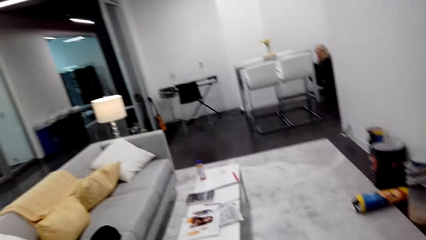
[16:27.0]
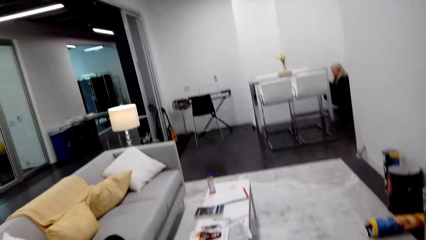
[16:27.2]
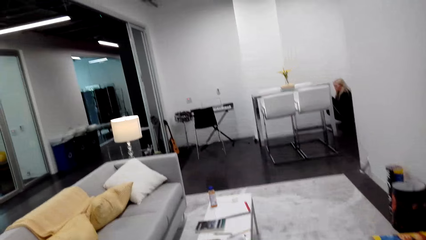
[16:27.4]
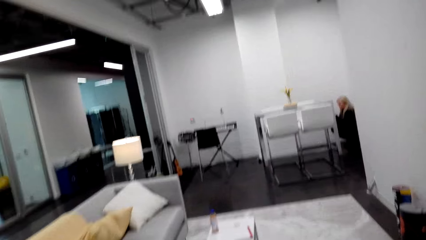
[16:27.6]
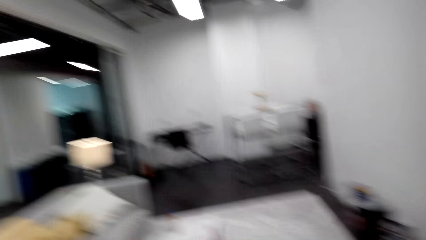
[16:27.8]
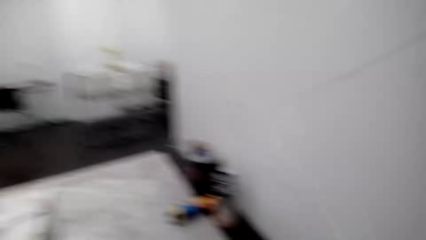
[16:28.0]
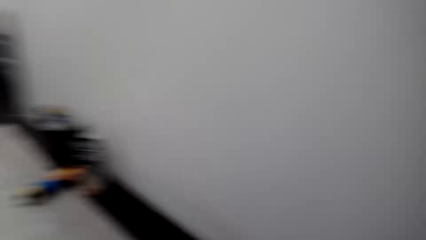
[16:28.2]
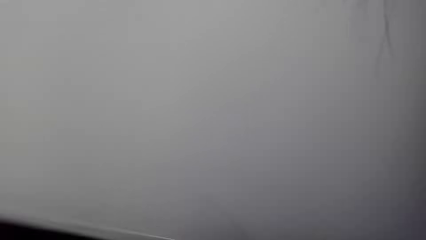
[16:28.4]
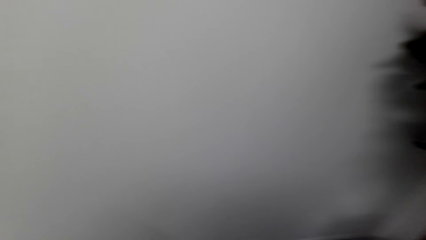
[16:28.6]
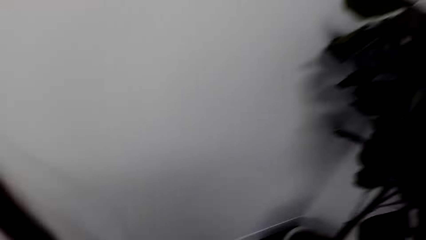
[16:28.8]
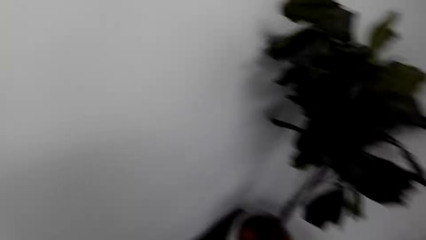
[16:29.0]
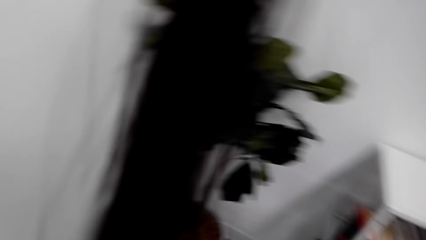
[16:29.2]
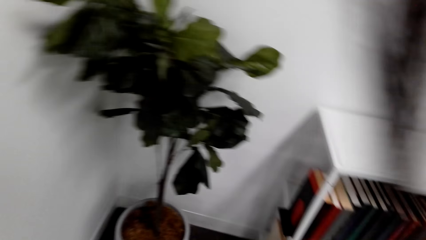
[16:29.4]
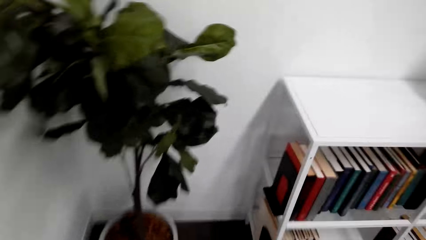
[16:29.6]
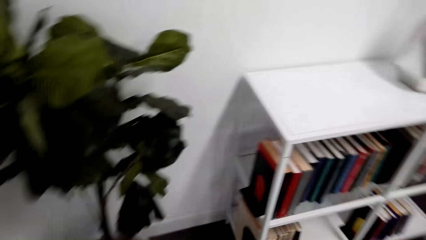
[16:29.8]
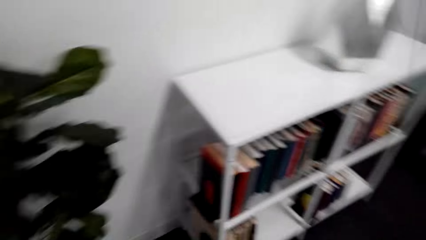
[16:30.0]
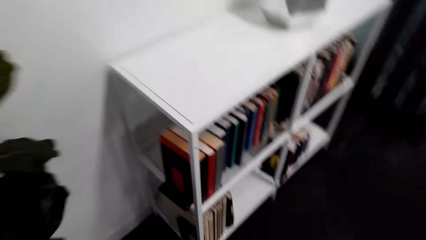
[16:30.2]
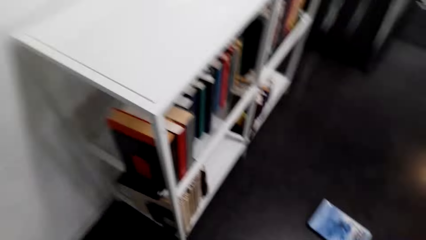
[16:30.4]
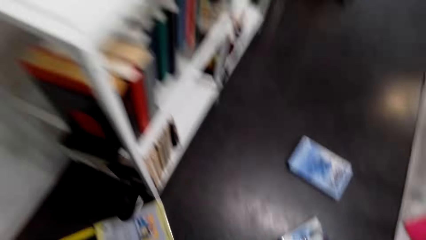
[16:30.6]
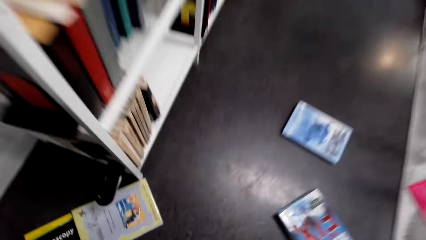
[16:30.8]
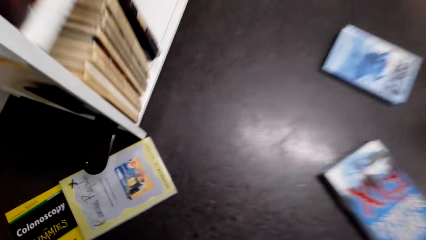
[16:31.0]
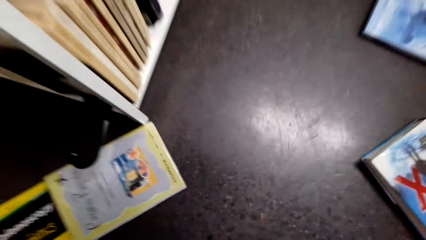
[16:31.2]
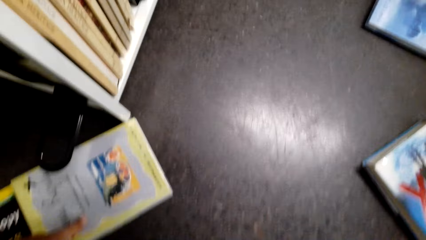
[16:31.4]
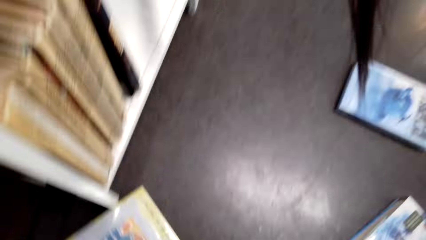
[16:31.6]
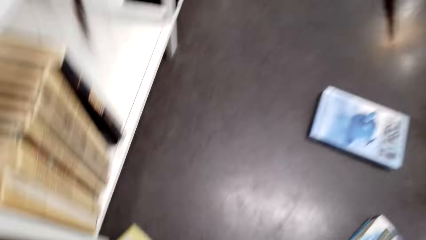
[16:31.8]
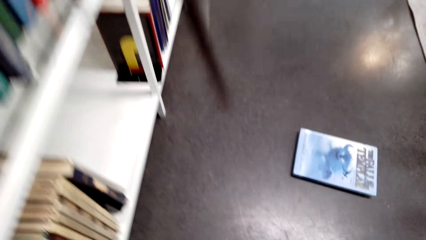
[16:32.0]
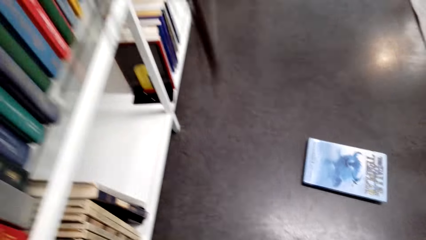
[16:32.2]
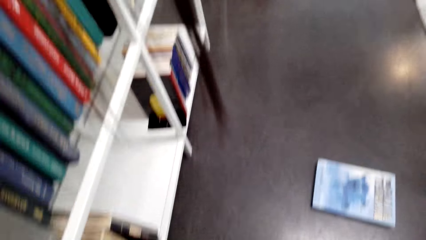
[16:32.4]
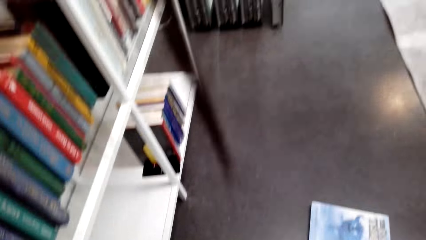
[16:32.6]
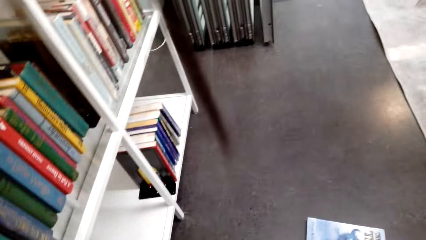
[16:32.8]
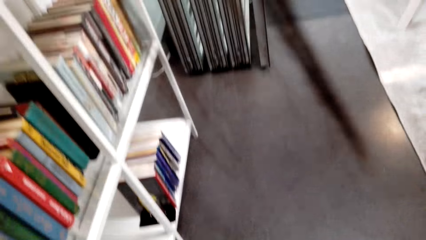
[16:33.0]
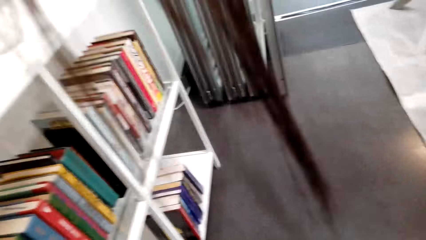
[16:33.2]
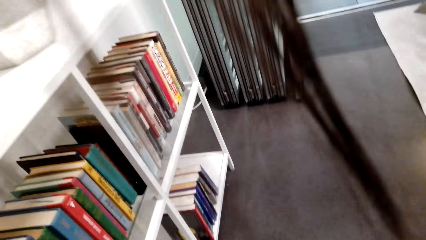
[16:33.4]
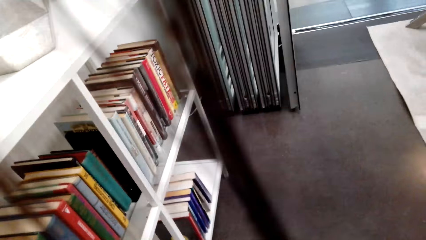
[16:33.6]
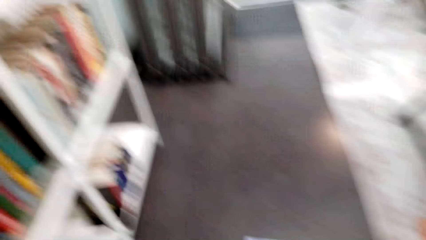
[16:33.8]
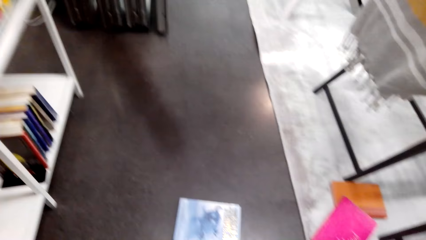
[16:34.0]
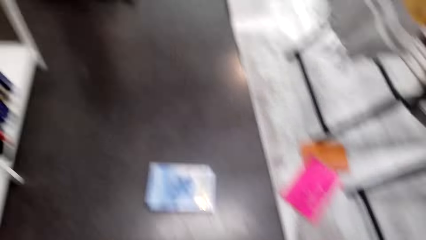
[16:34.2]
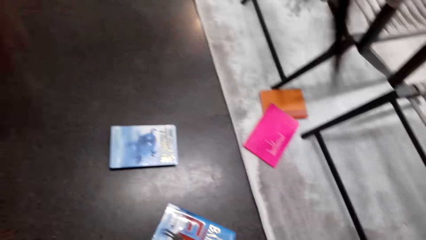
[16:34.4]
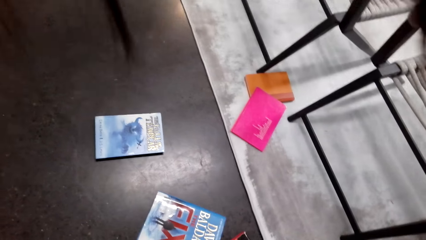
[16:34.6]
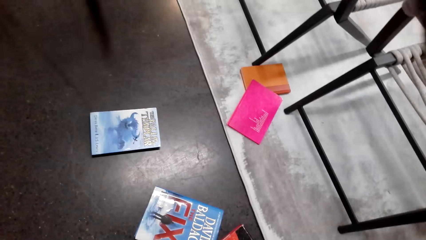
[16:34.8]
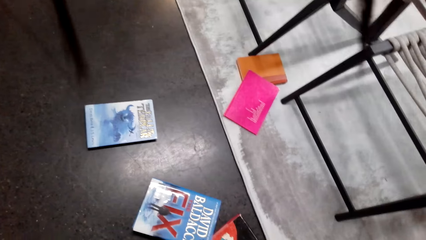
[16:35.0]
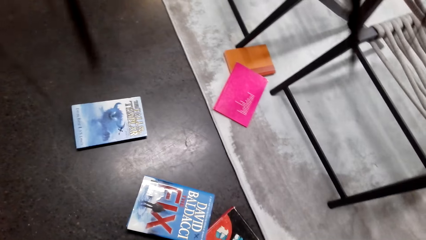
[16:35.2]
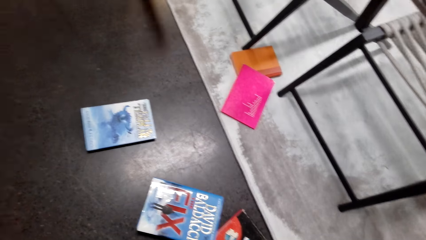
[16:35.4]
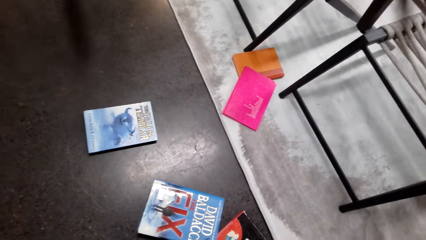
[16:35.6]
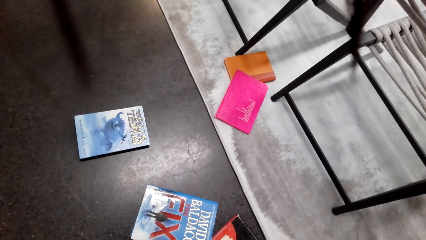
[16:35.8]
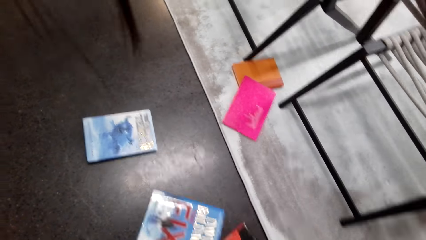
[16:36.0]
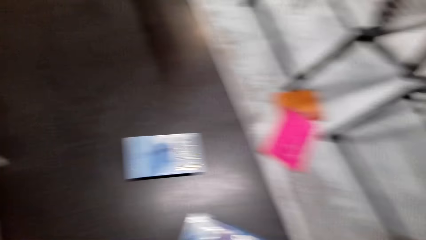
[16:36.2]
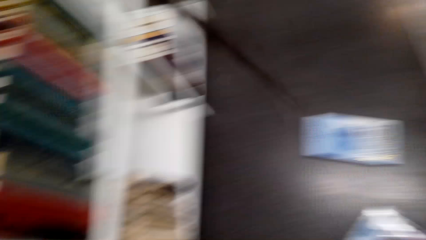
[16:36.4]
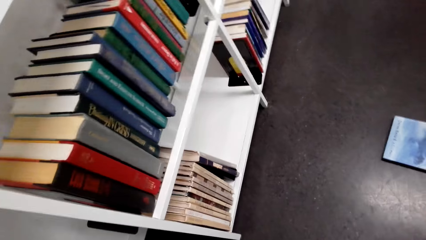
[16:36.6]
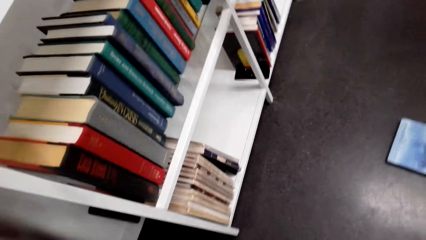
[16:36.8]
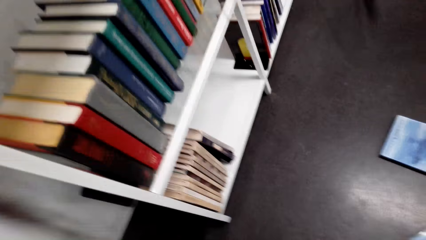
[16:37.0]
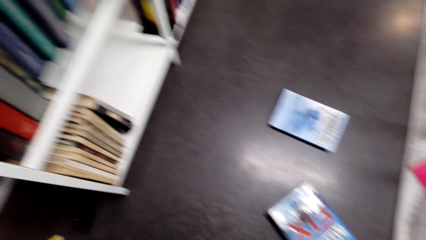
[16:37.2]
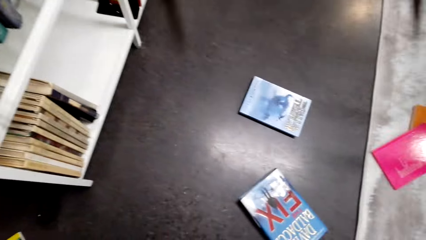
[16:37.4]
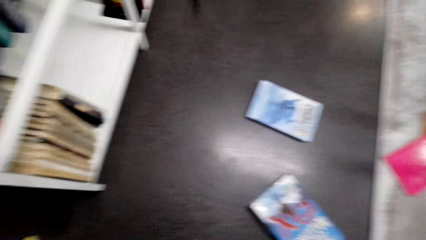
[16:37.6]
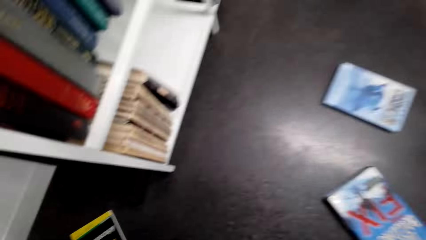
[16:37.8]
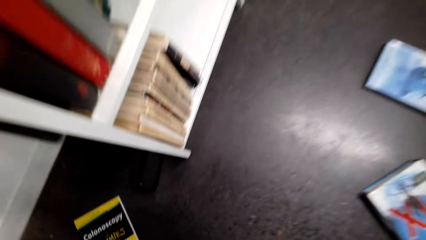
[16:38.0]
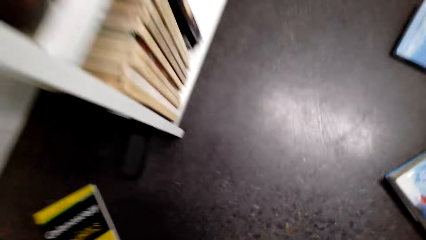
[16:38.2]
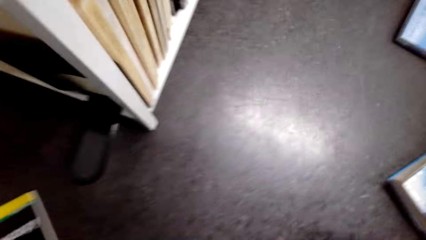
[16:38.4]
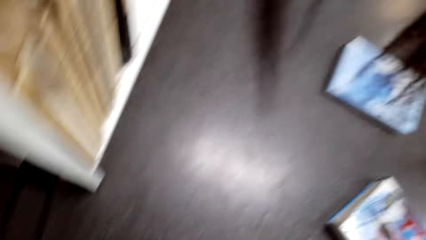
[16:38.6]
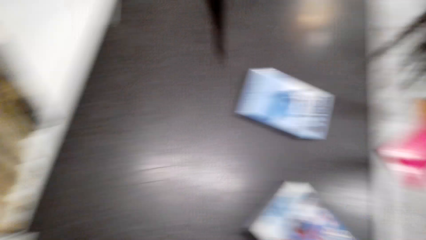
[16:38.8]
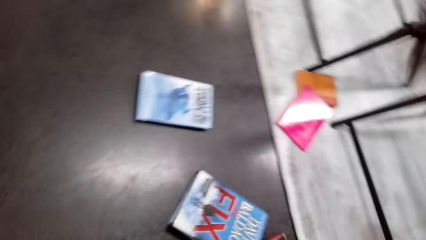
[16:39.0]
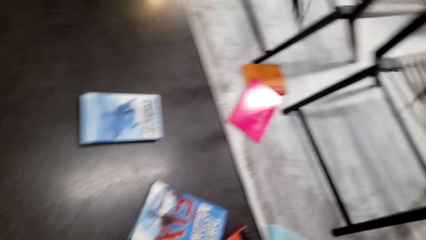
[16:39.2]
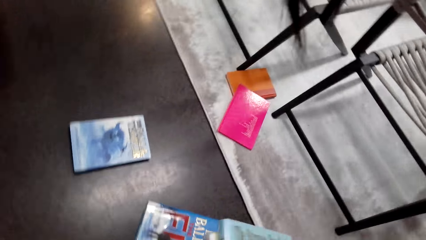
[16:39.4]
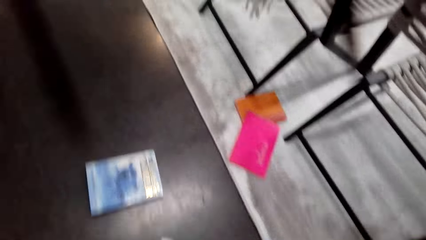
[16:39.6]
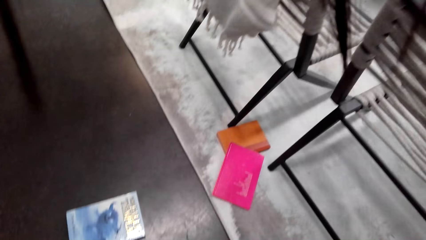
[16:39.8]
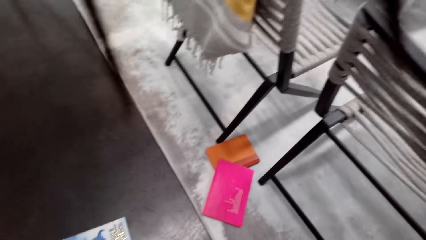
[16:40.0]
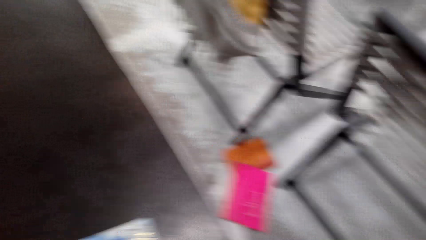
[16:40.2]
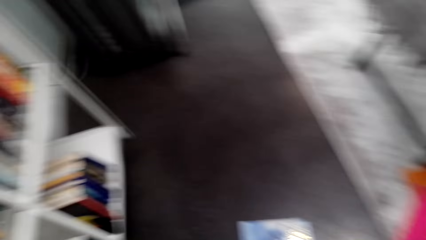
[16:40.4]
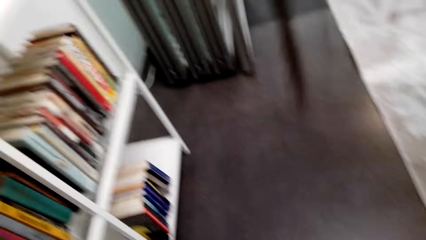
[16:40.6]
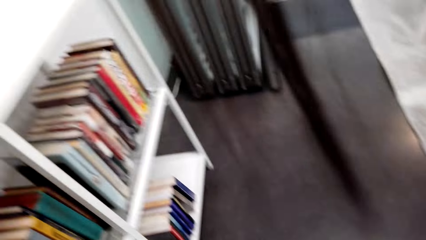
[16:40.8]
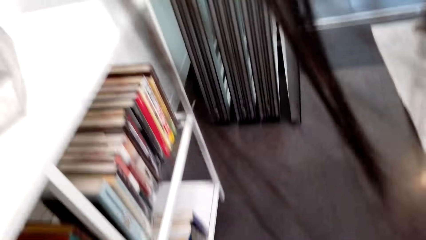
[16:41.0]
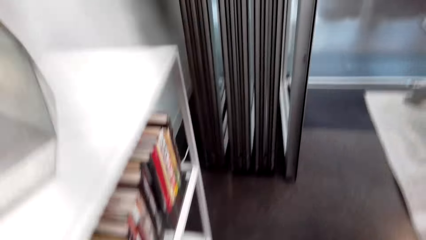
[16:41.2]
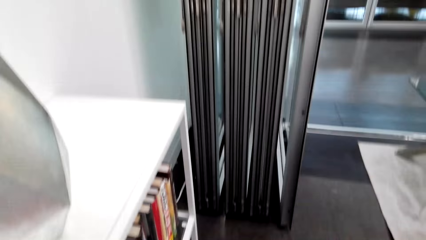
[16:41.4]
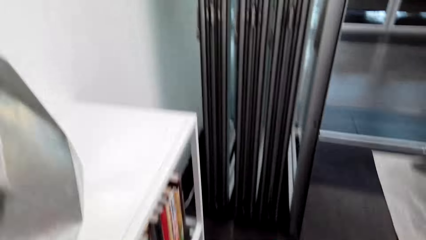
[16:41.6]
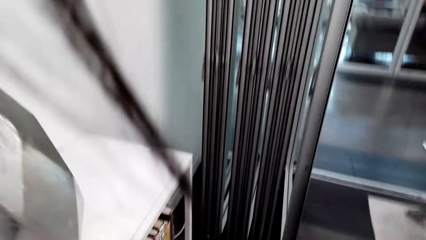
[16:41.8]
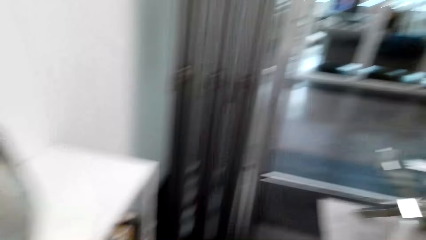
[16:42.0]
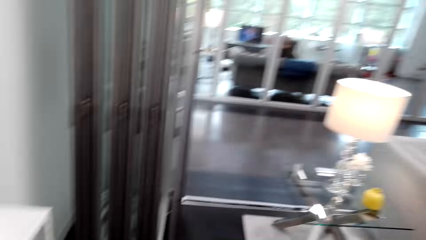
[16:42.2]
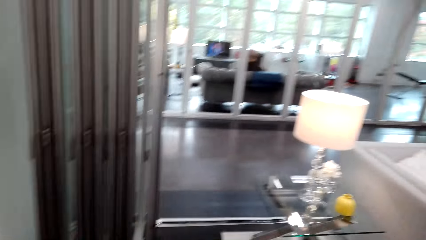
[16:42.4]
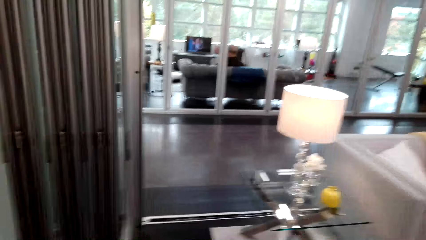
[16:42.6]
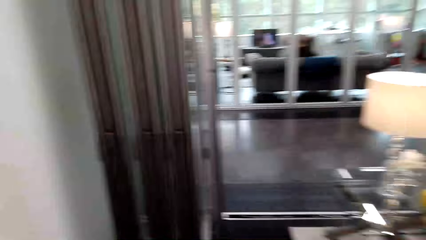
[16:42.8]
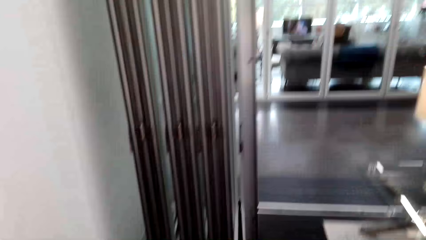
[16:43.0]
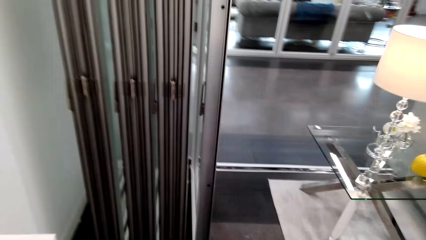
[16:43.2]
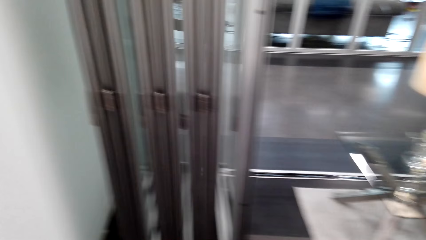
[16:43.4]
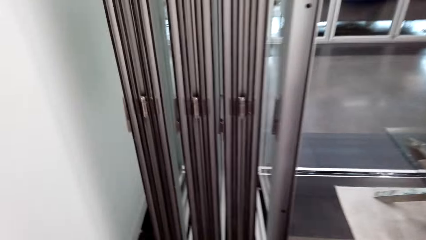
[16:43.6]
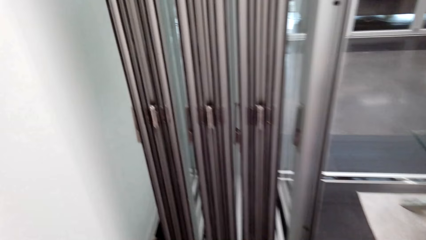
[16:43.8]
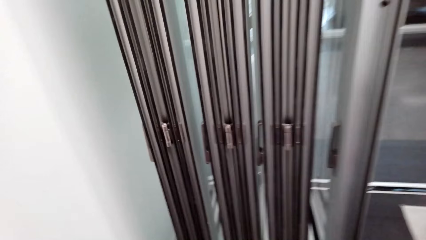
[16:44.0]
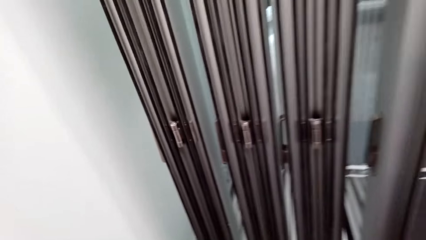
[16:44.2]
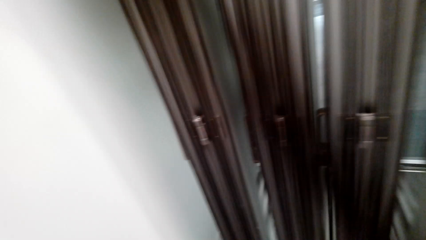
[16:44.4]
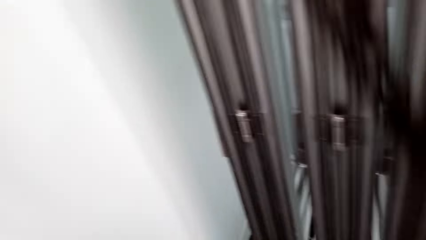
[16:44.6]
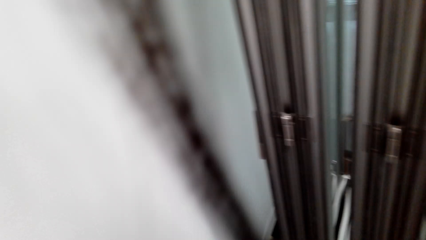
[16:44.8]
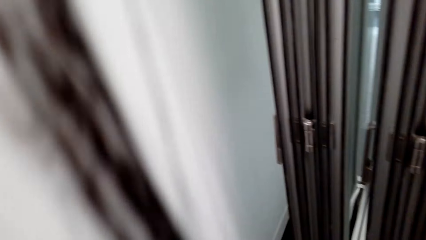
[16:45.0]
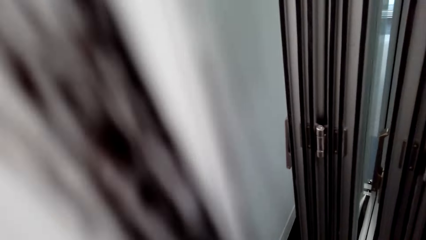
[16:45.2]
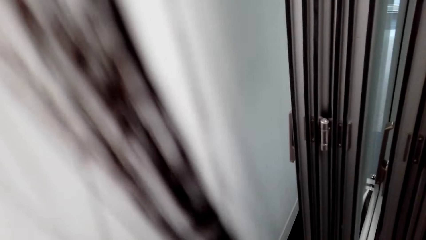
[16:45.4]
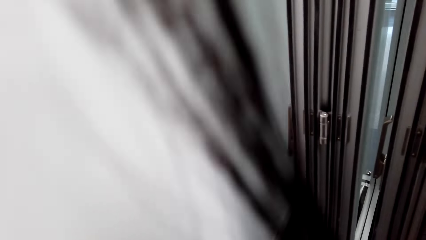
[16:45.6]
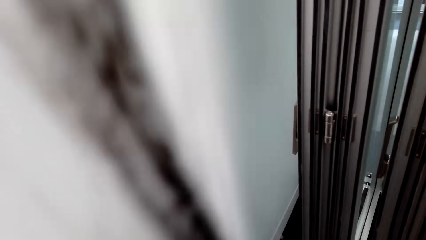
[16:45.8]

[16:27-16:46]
The camera wearer picks a book.
